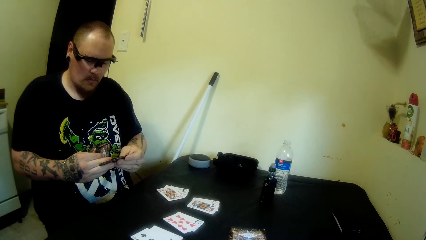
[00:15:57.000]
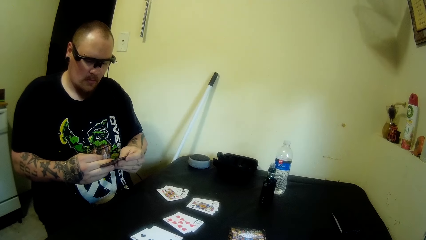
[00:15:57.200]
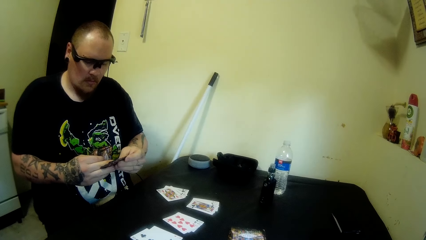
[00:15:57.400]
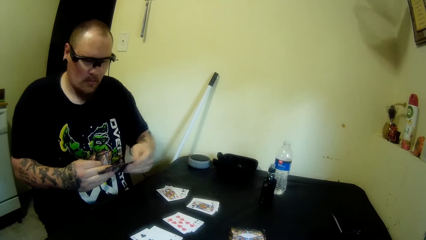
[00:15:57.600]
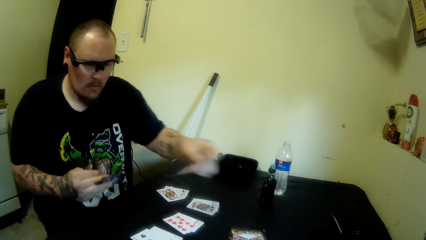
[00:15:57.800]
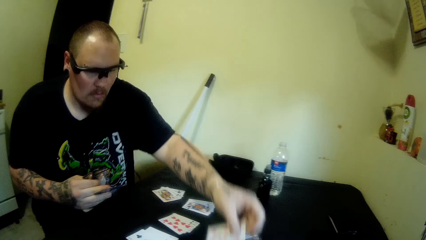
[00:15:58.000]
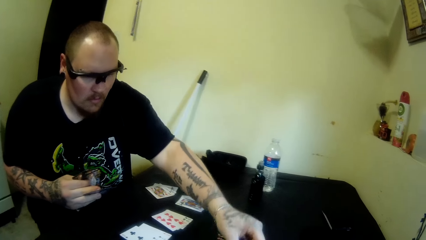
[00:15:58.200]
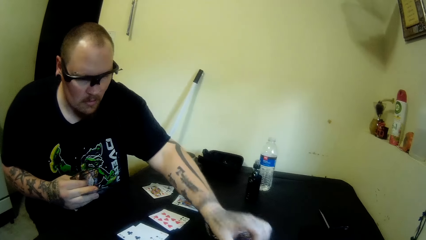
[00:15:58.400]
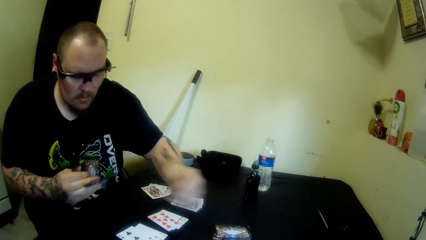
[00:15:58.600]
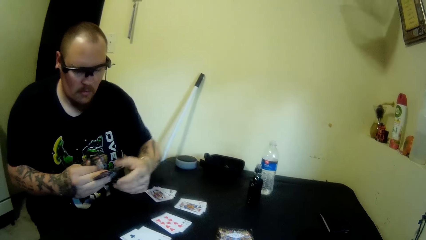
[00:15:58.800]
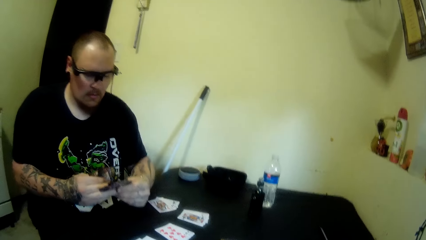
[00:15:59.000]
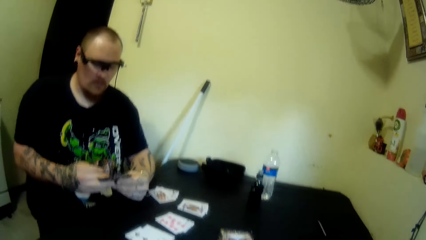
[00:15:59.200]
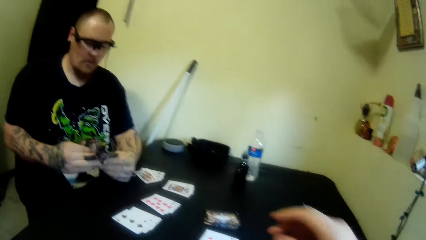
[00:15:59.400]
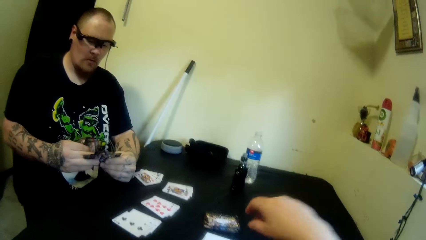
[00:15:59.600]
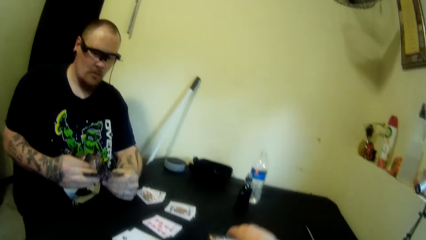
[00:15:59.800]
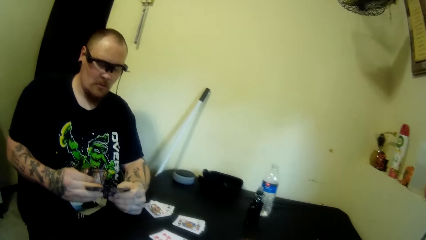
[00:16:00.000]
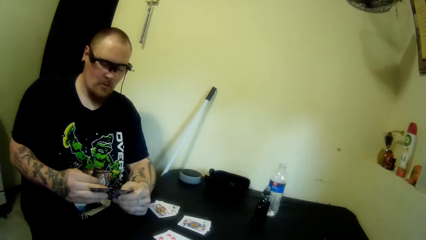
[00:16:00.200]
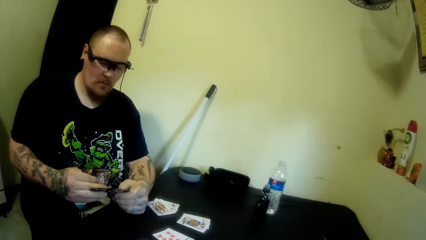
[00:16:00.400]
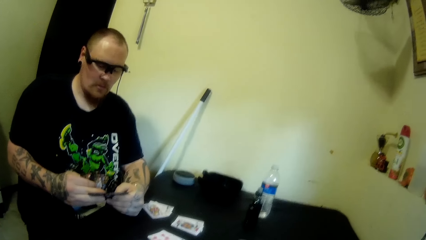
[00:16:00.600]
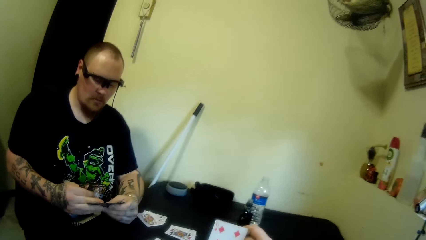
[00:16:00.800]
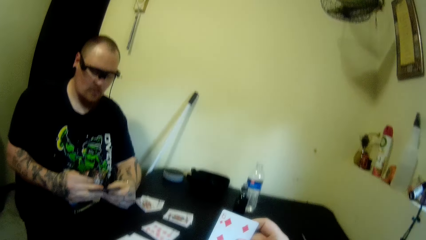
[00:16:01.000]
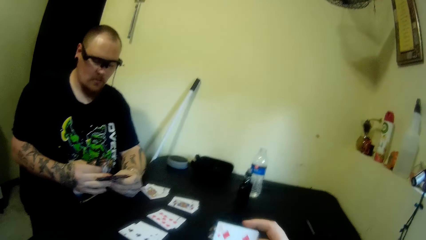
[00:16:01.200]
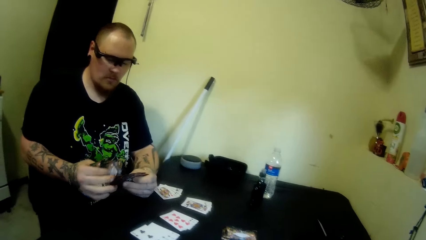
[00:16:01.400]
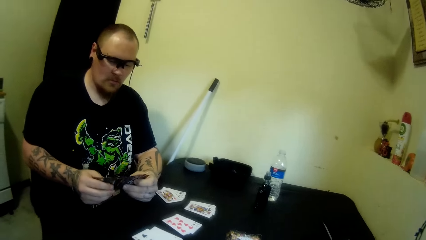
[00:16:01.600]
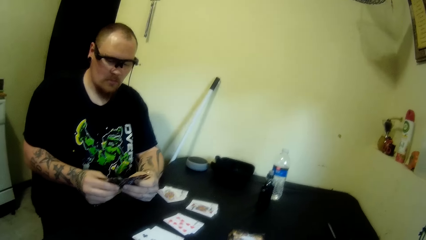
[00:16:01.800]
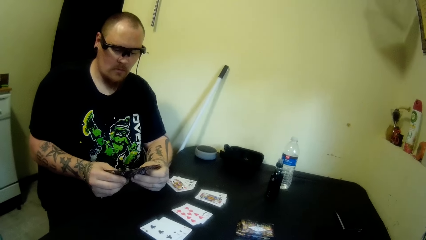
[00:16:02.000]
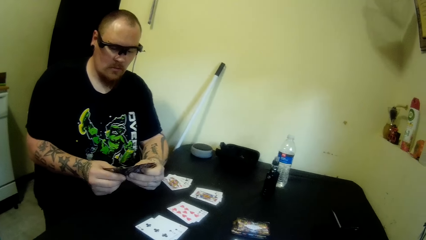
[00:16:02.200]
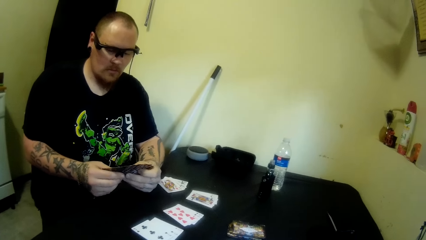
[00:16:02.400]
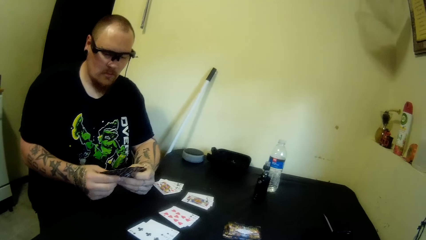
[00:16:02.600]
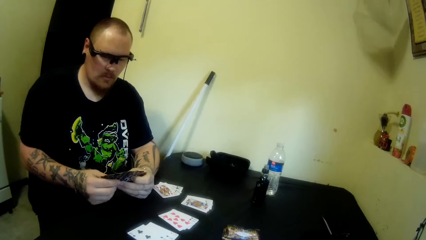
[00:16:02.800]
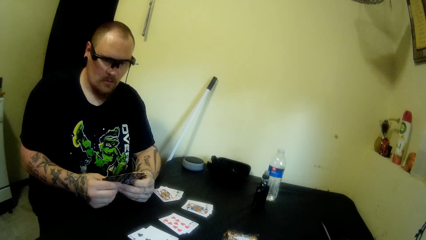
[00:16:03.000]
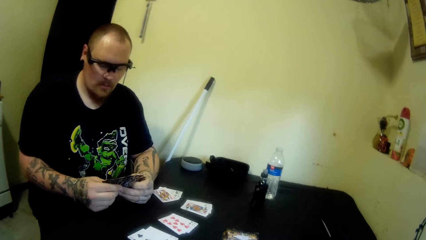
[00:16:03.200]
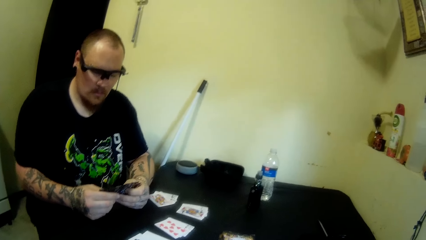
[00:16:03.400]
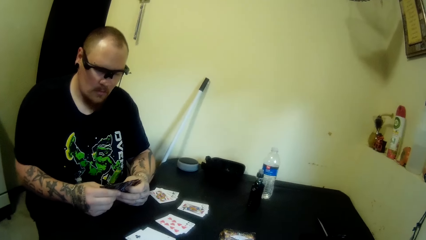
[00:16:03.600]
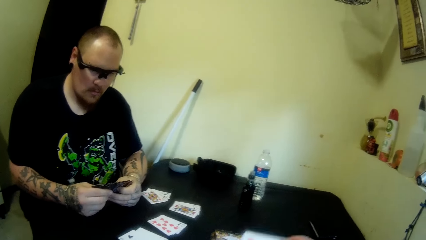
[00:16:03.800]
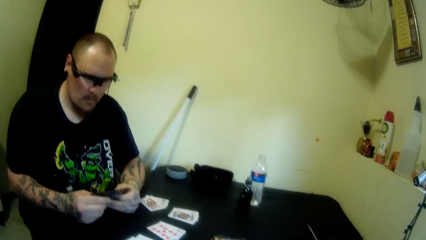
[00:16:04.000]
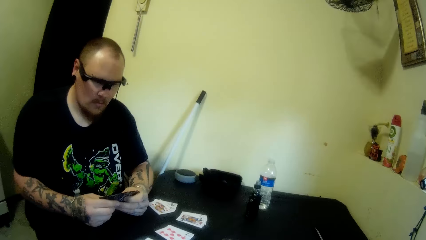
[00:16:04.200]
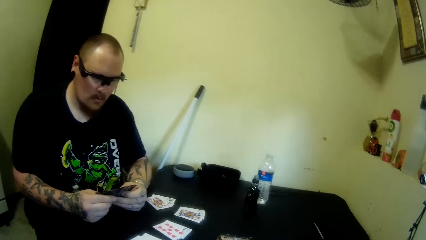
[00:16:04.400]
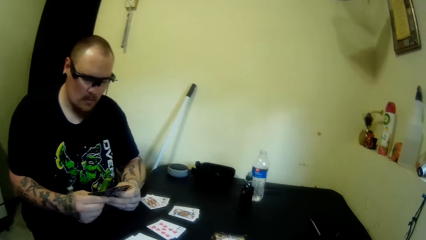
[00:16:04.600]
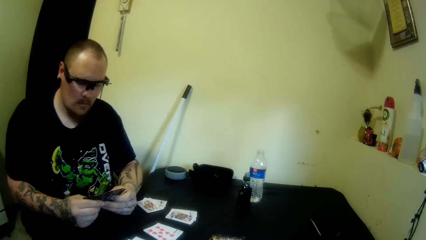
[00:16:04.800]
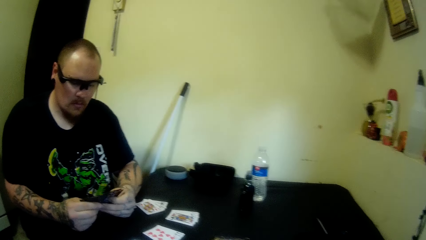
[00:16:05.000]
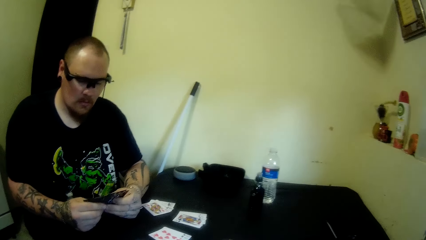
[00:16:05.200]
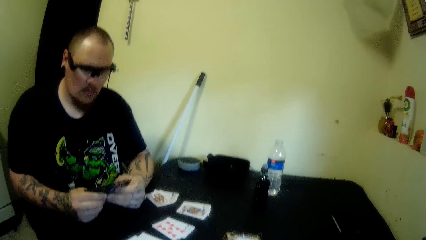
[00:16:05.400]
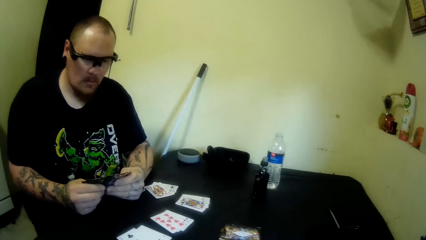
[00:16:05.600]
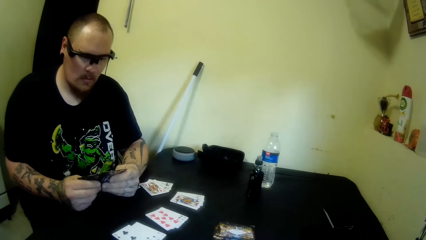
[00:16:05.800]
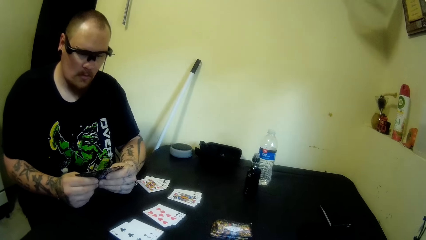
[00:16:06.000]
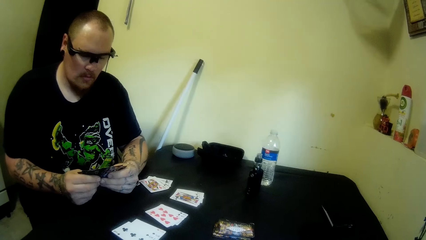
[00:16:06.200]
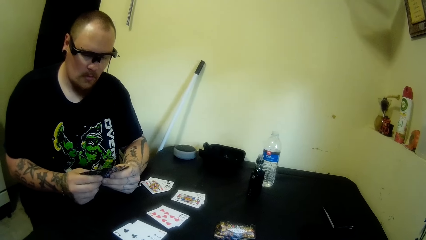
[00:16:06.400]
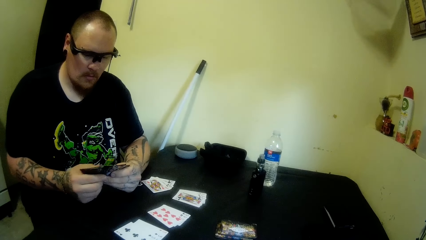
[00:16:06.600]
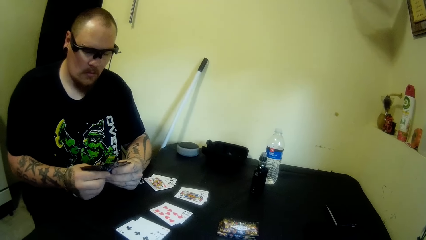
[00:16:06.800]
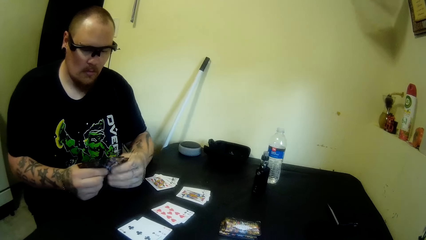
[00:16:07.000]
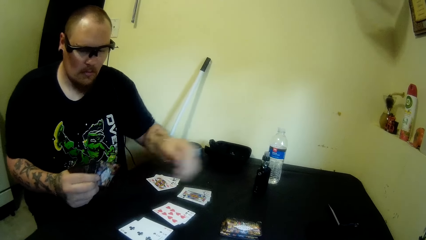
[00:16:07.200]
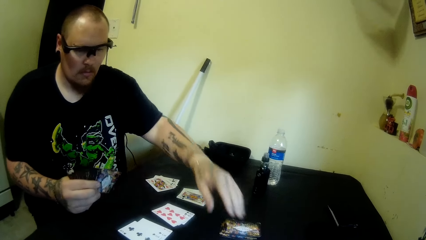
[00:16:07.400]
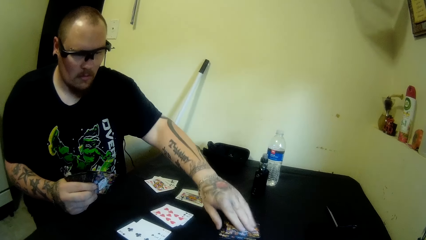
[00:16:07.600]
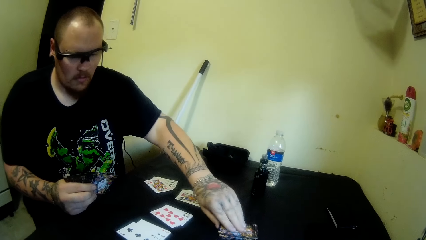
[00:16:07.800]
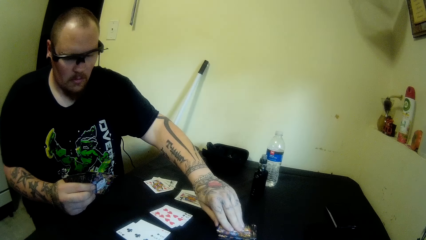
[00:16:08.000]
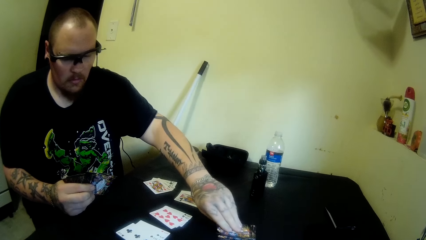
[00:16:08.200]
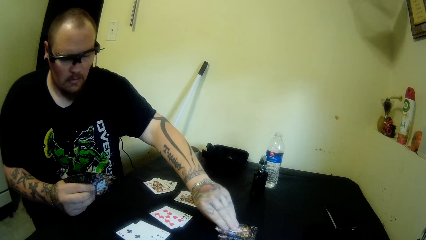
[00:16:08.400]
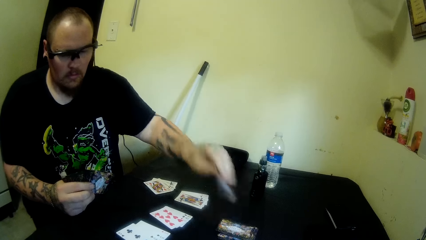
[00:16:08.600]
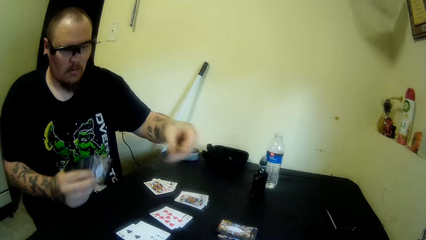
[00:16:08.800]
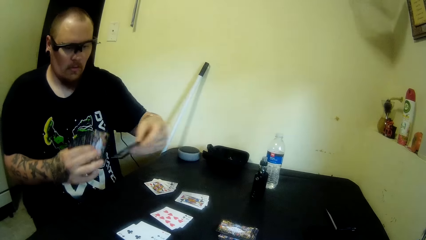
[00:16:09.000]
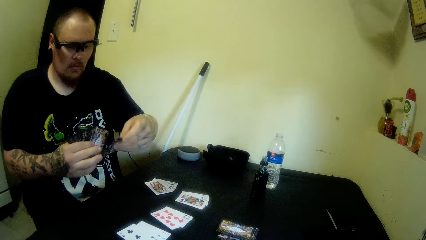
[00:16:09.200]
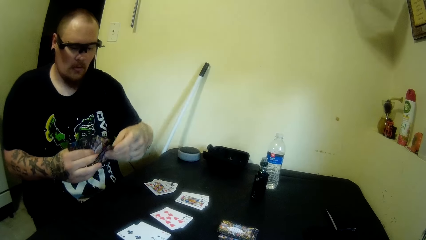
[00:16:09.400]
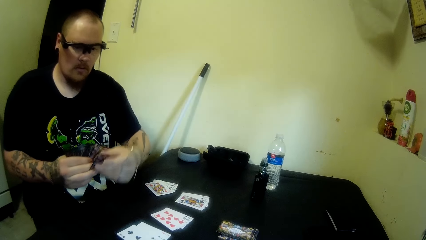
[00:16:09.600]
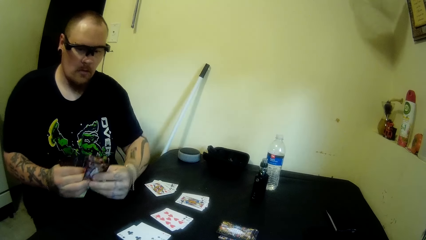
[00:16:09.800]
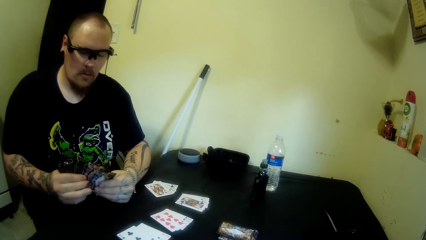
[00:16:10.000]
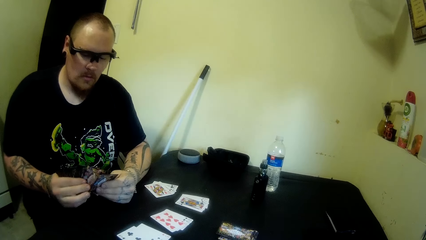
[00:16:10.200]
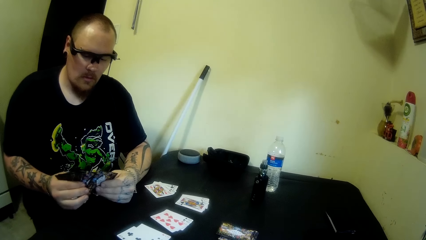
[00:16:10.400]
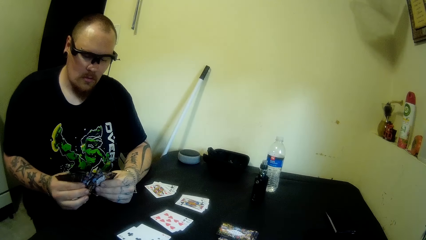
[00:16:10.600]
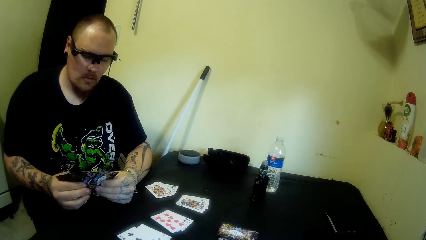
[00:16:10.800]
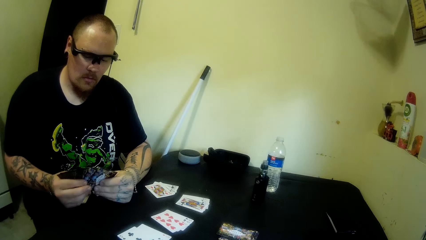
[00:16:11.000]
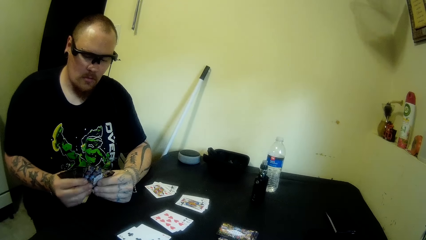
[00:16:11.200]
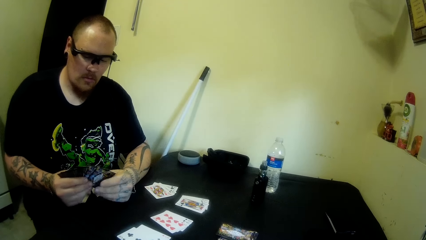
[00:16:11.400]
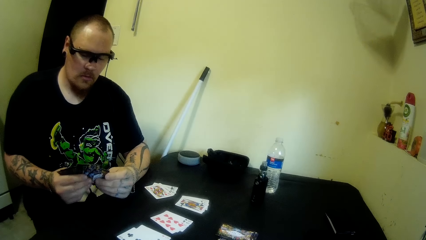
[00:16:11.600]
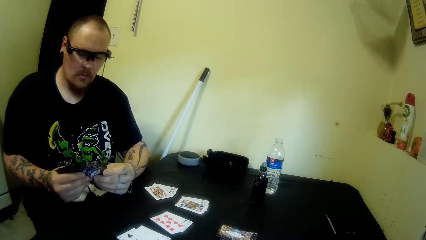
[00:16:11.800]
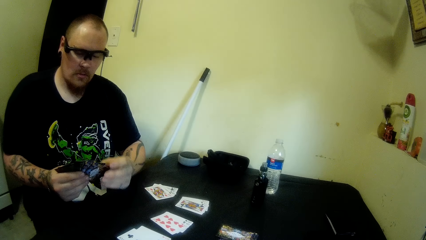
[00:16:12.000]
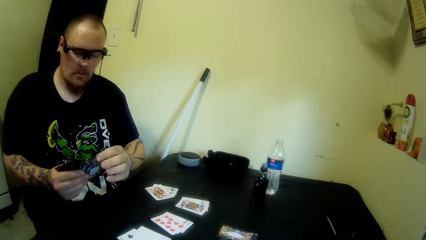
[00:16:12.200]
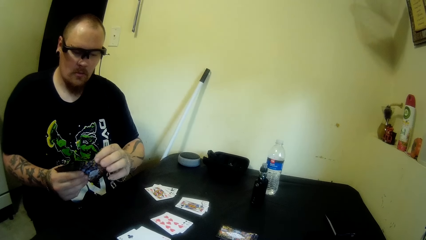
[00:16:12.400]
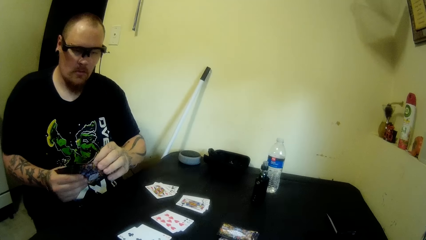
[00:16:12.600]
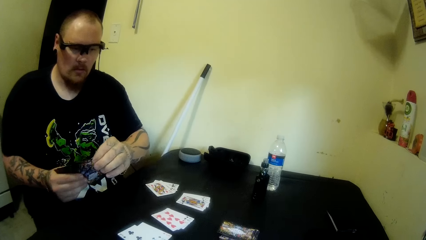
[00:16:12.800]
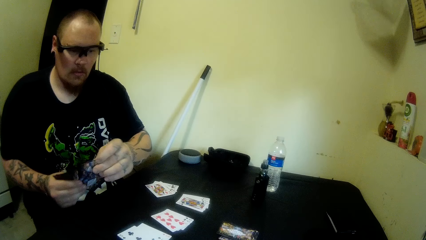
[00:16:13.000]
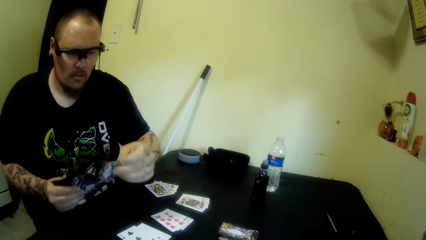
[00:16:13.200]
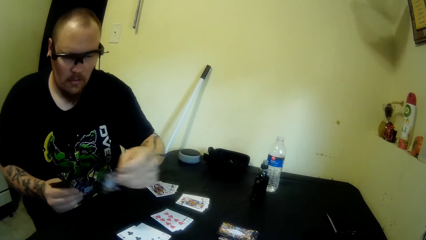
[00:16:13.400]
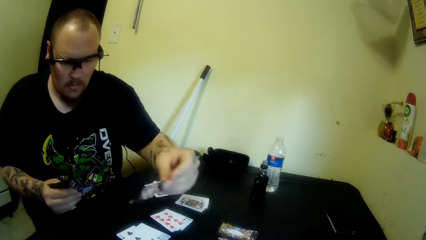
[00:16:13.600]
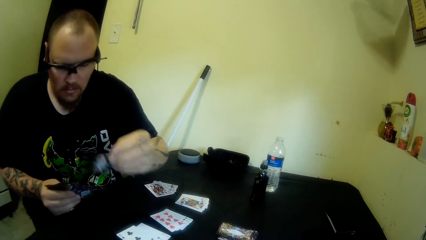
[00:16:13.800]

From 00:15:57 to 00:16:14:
A man drops a card on the table with his left hand. The man moves the playing cards on the table. The camera wearer picks up a card from the table with her right hand. The man picks up a card from the table with his left hand and moves the playing cards on the table.
